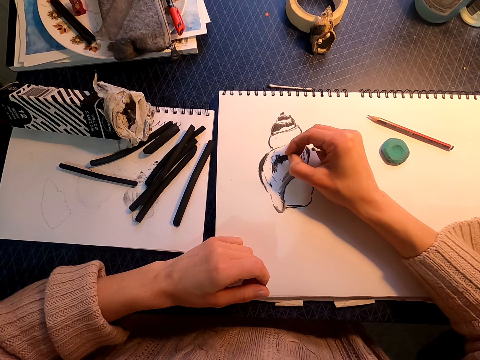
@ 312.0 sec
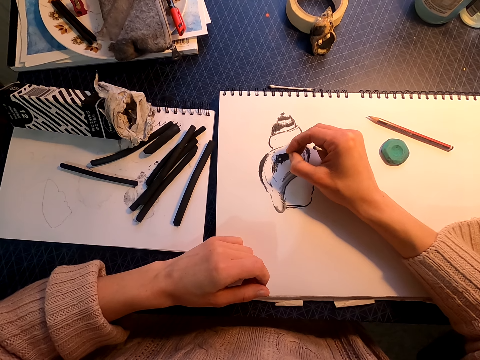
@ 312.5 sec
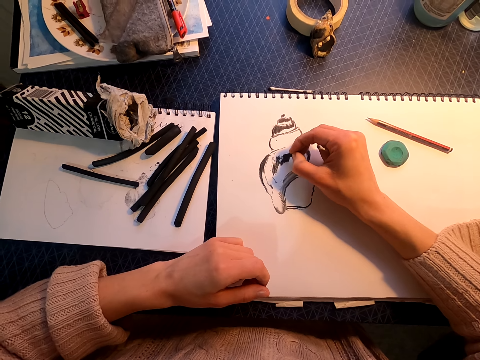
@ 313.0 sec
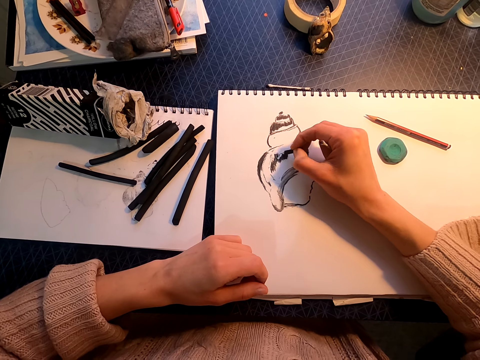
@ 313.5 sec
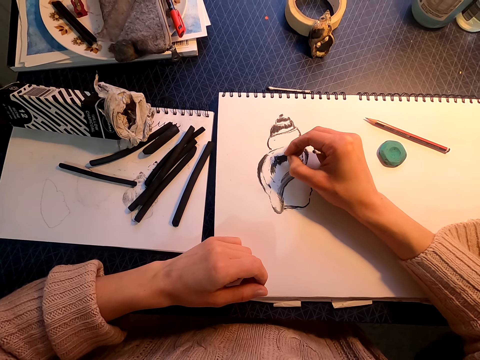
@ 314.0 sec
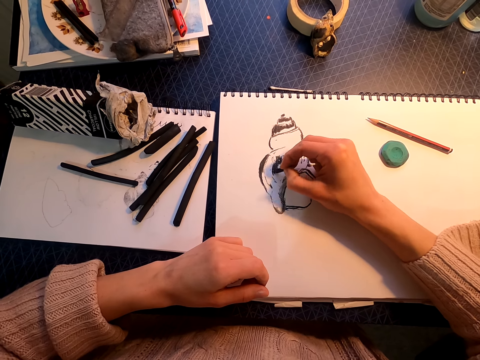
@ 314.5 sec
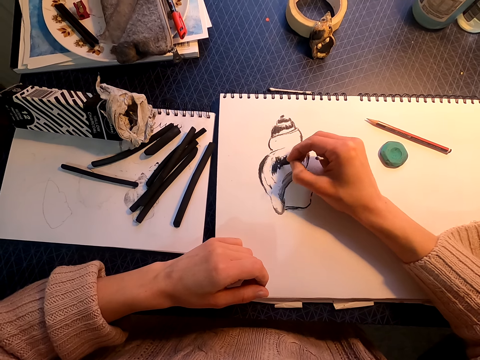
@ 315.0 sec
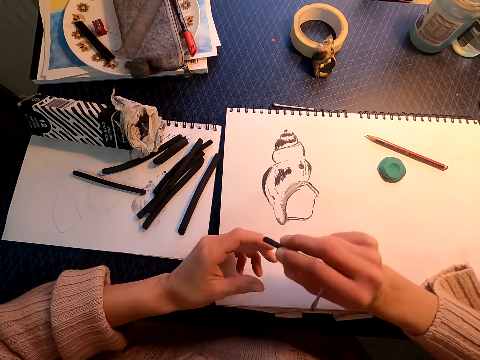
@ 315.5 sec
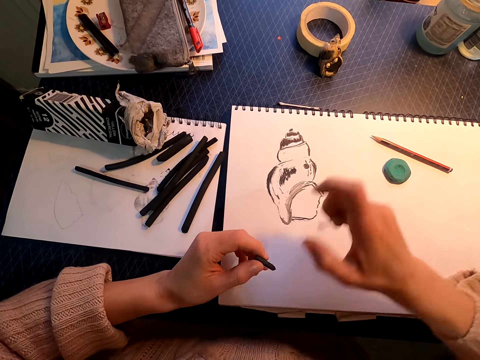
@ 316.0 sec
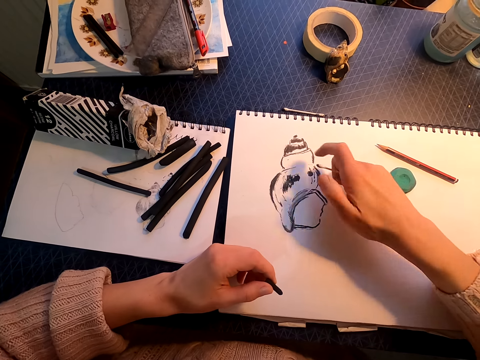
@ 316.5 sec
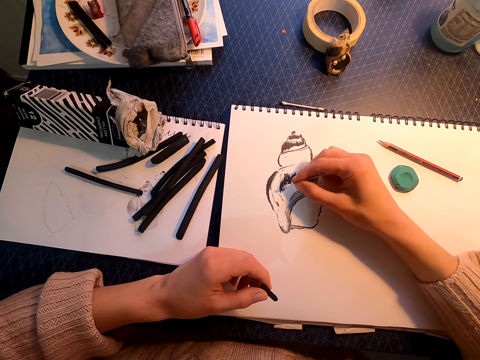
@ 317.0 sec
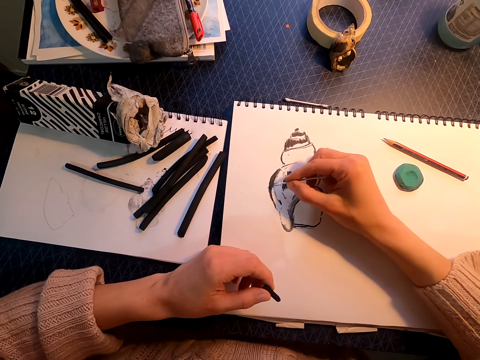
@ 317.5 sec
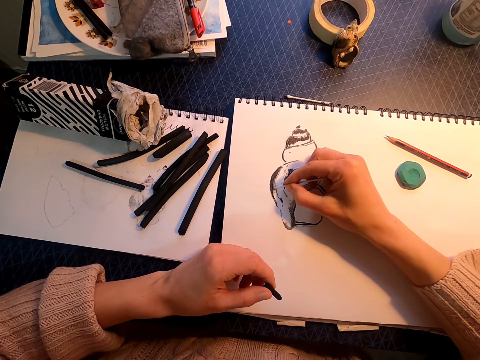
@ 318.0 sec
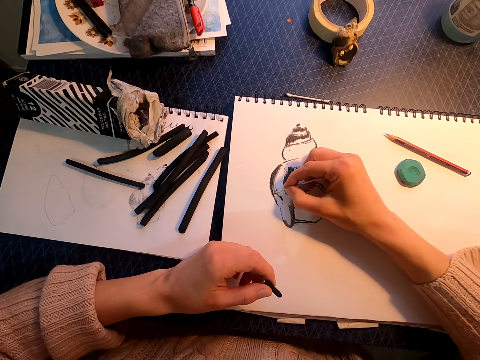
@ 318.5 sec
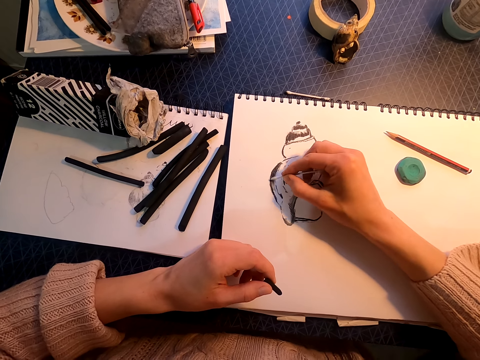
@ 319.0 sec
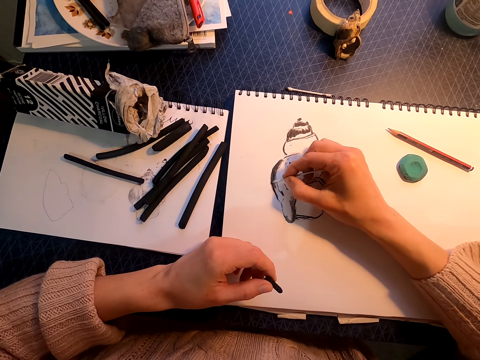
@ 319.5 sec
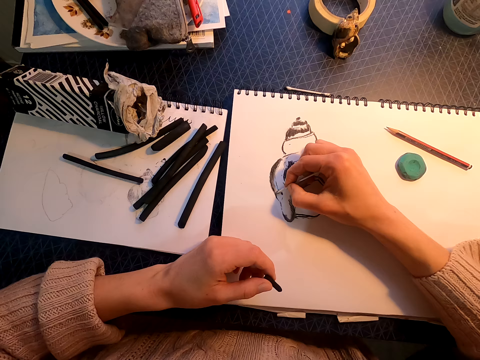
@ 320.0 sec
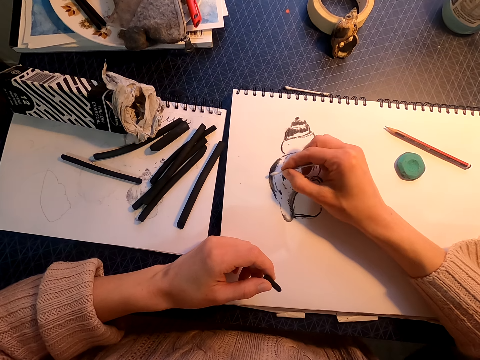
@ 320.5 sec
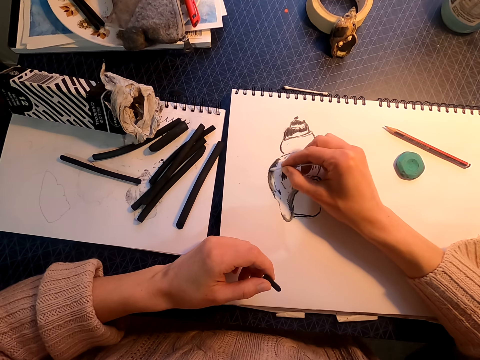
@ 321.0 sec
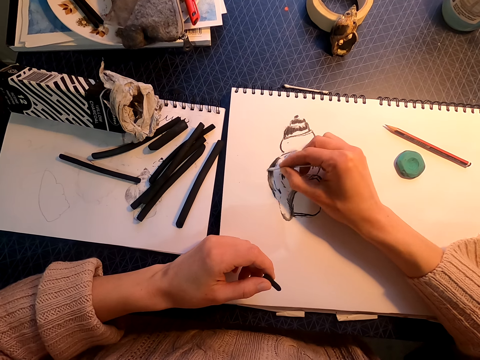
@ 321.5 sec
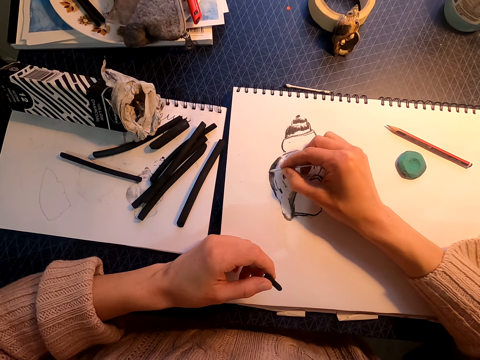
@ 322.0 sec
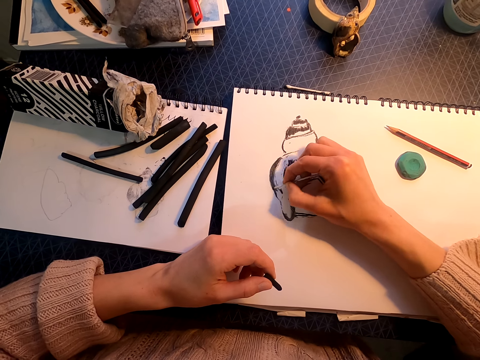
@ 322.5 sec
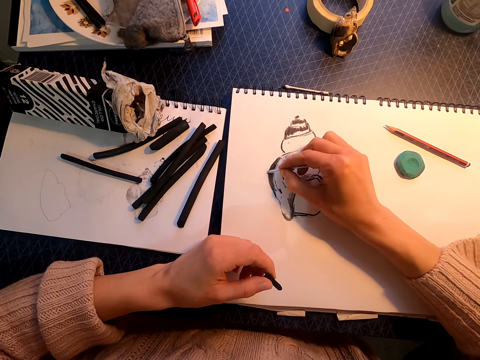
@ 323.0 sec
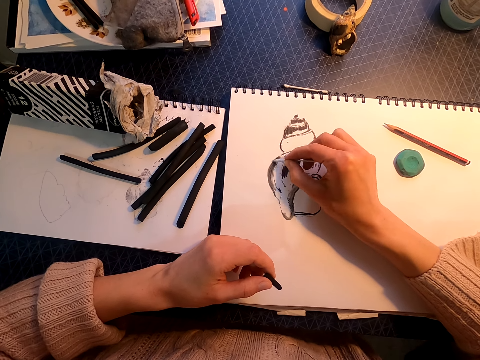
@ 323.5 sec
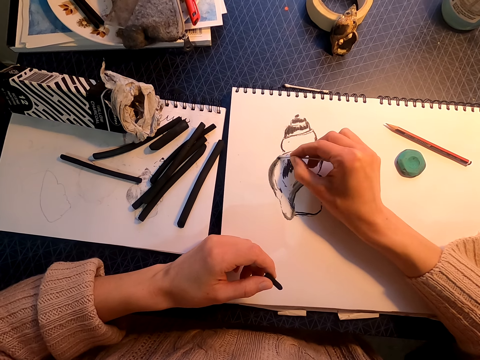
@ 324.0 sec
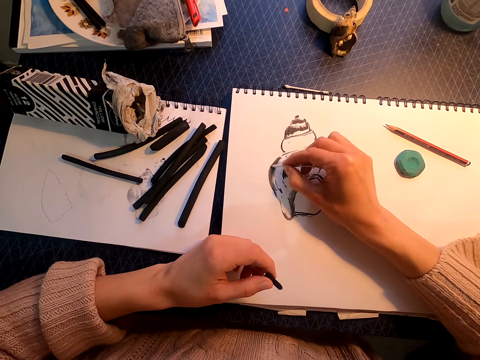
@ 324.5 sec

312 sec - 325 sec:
The camera wearer lifts the willow charcoal. They move the right hand. They draw with a cotton bud. They rub the paper with the cotton ear bud.

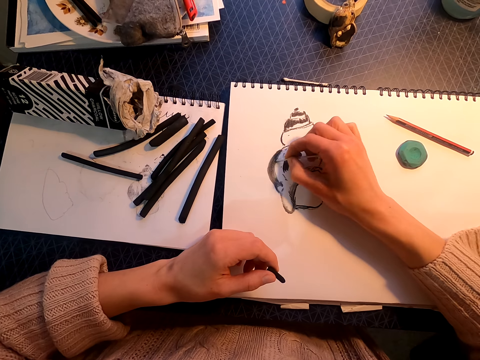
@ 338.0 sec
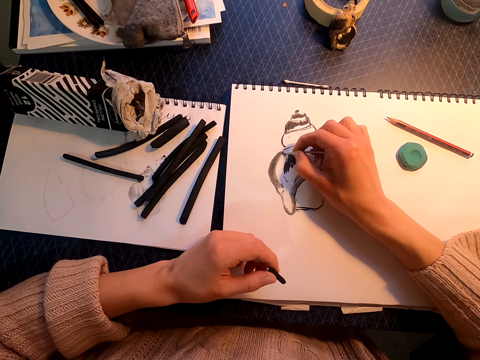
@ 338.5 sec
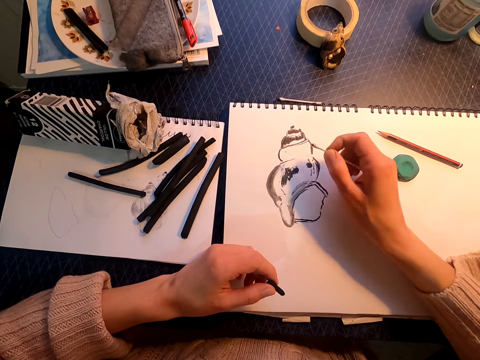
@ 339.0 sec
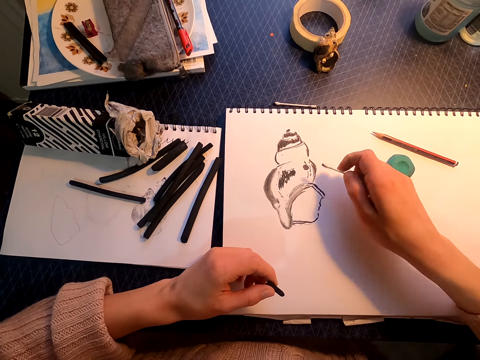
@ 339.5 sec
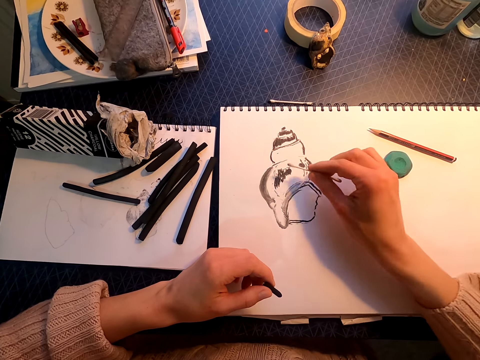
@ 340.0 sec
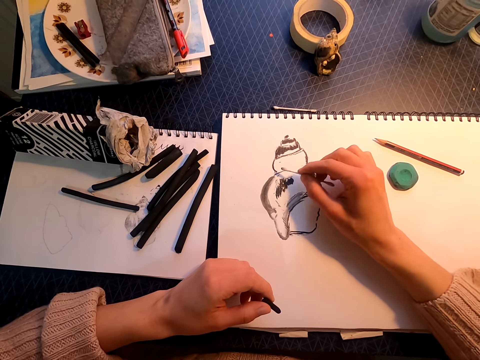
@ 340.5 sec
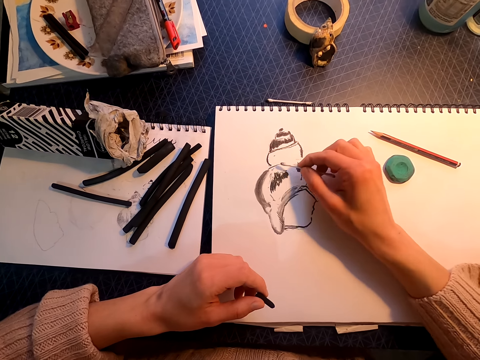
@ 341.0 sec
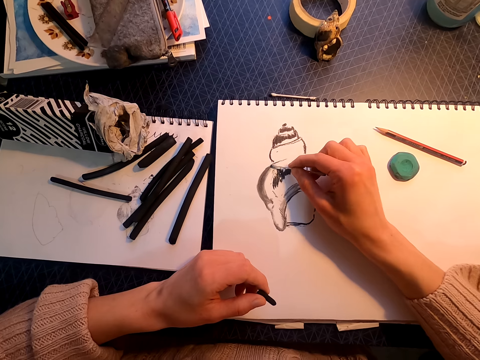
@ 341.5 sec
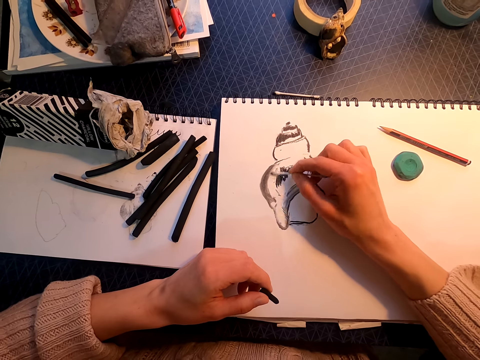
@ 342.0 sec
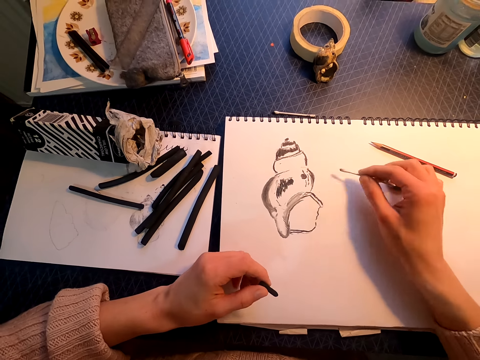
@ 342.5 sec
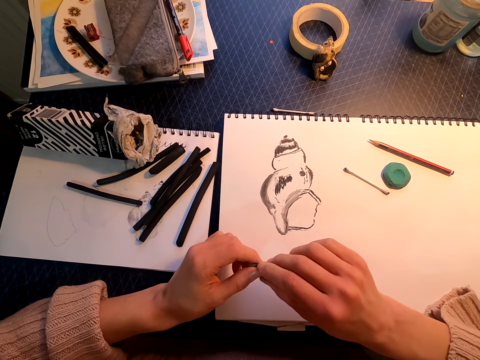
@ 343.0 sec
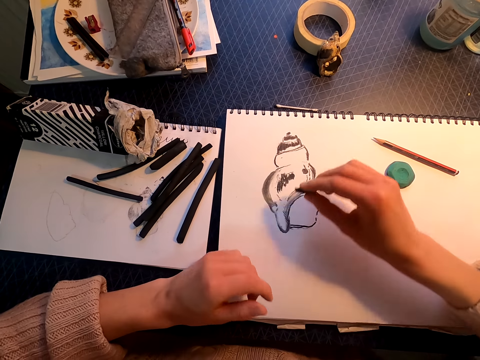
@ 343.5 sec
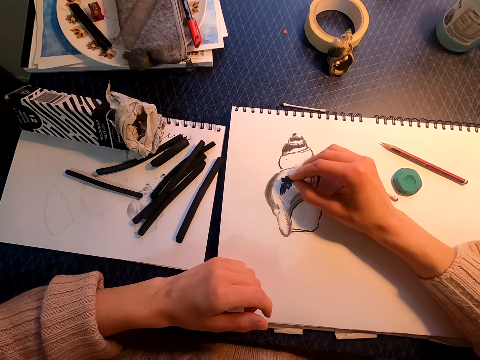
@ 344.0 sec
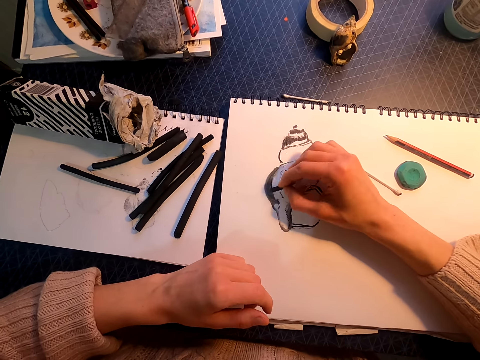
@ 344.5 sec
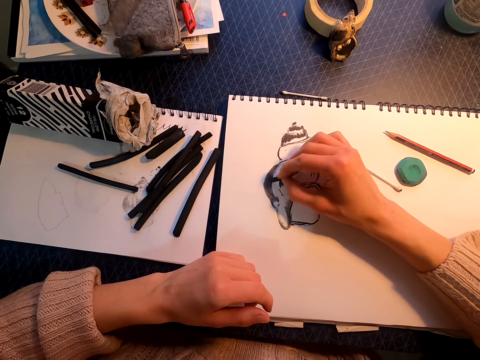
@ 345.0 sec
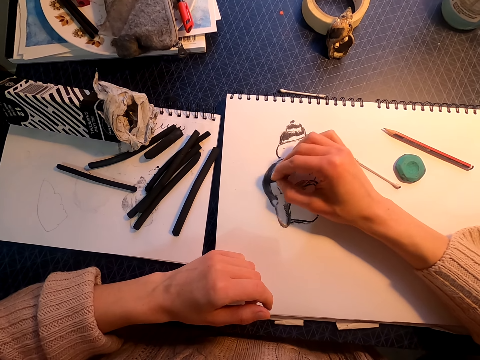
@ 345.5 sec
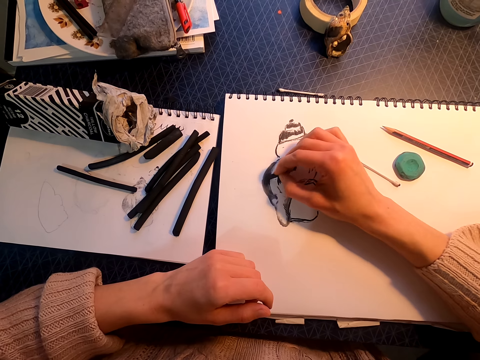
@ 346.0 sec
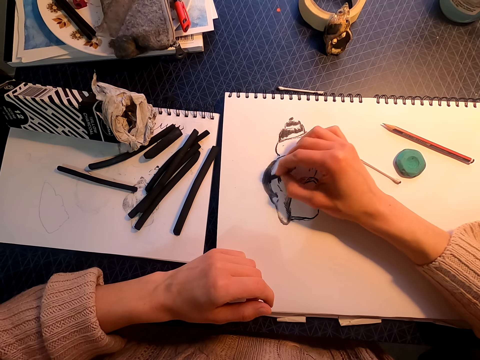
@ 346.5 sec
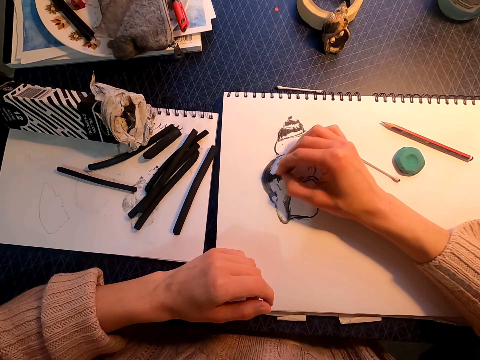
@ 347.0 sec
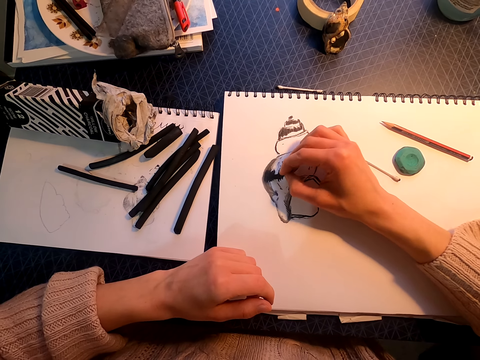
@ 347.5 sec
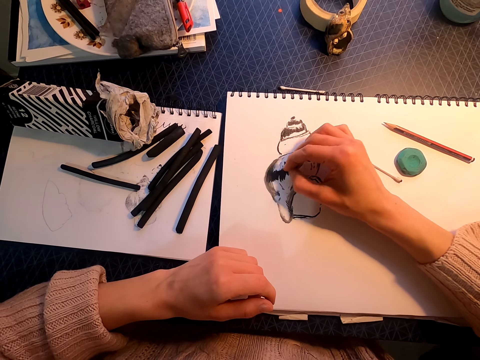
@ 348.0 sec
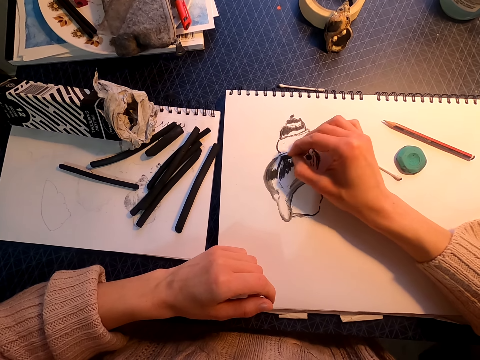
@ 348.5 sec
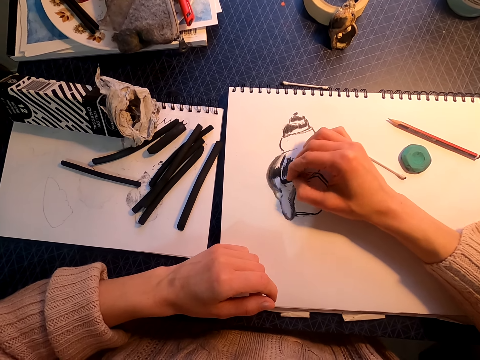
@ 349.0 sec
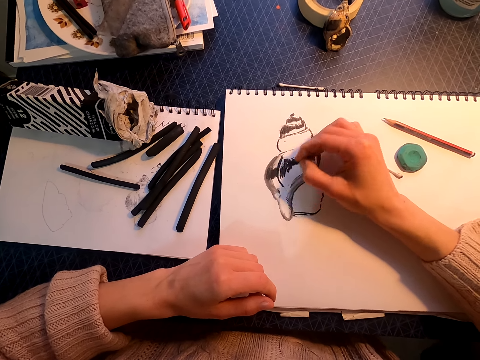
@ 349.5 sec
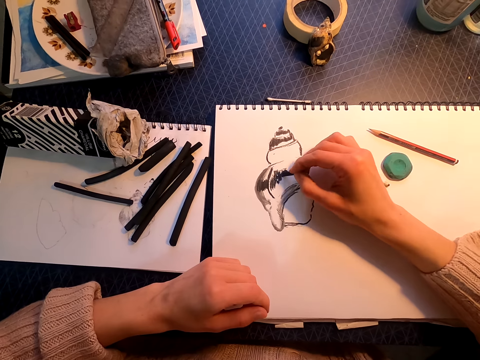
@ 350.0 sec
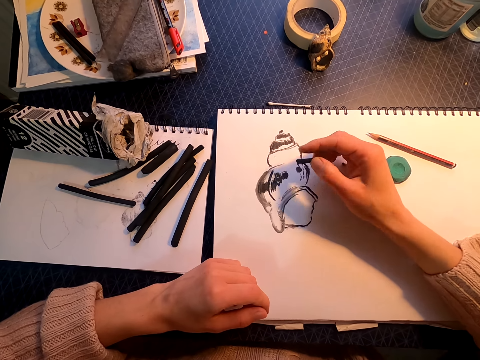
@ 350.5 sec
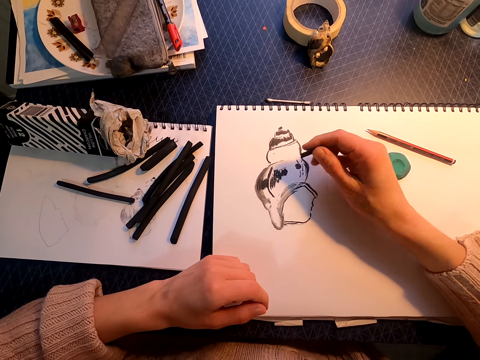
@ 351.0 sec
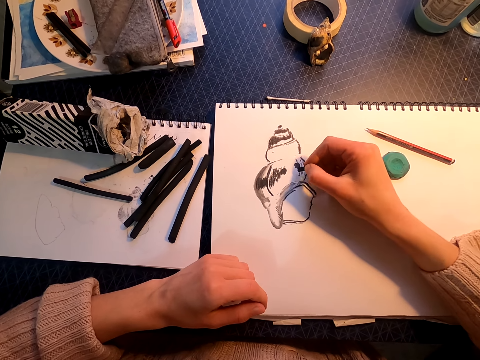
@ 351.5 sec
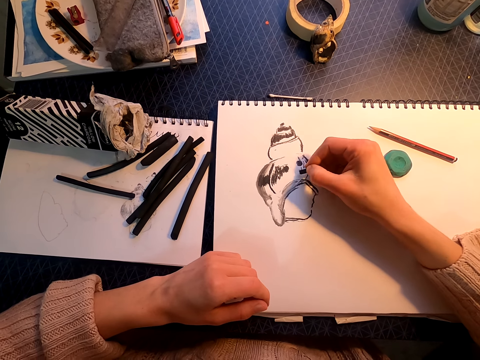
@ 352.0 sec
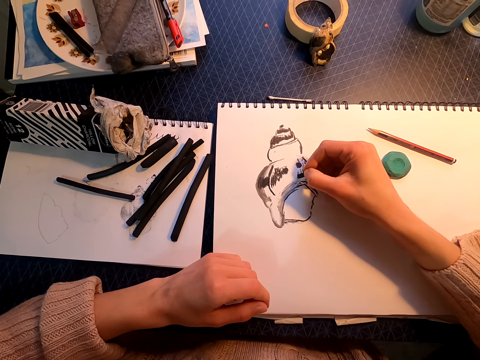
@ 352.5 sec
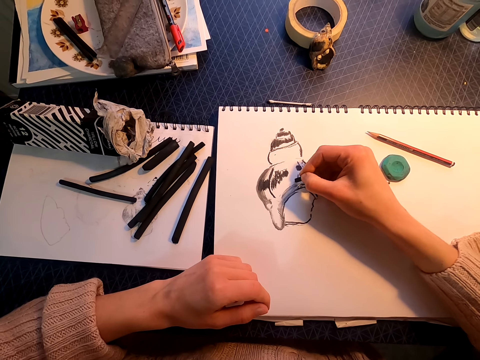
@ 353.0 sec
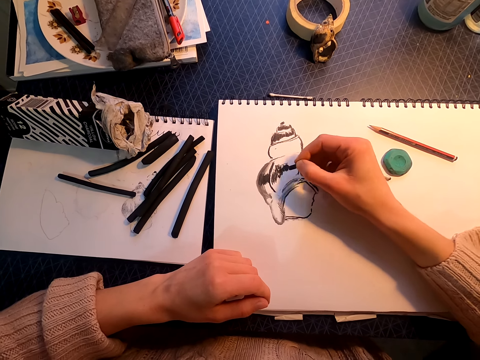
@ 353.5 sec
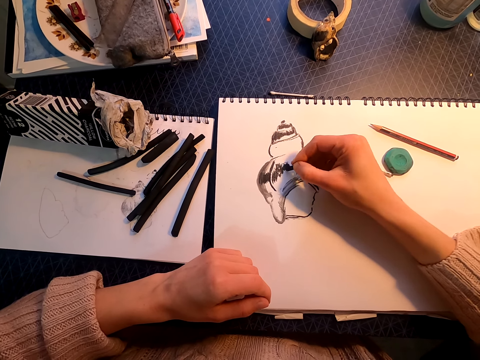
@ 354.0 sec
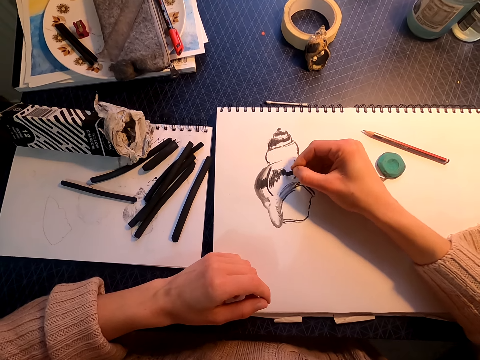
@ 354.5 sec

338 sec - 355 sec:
The camera wearer moves the right hand. They draw with a cotton bud. They drop the cotton bud on the drawing book. They transfer the willow charcoal to the right hand. They draw on the drawing book with the willow charcoal. They move the right hand. They draw on the drawing book with the willow charcoal.
